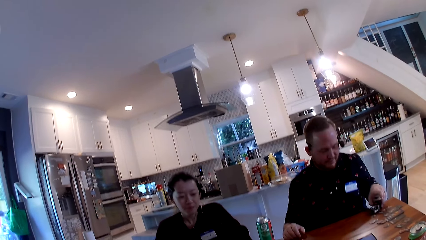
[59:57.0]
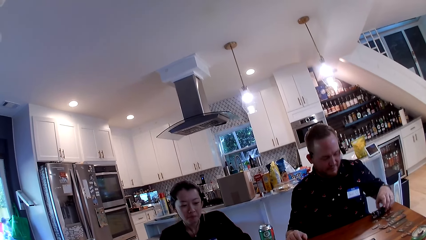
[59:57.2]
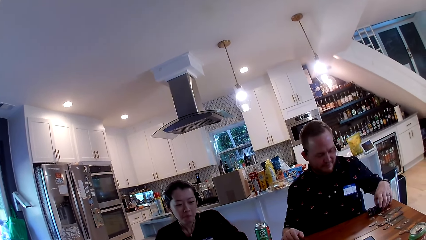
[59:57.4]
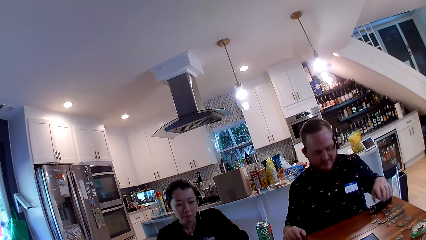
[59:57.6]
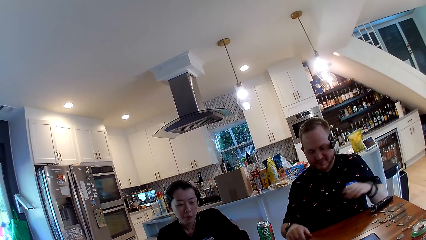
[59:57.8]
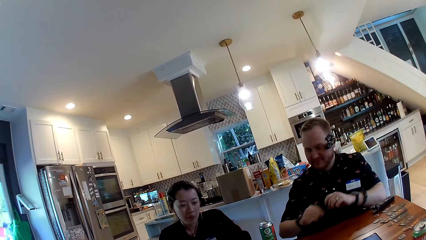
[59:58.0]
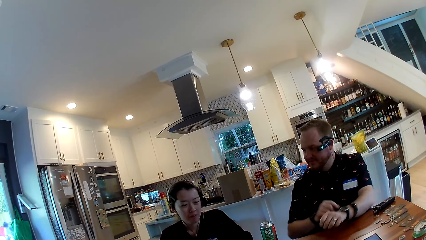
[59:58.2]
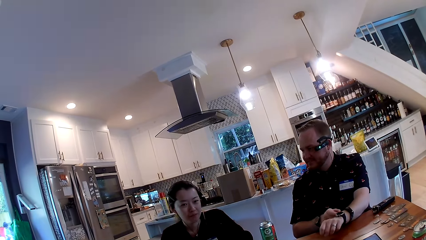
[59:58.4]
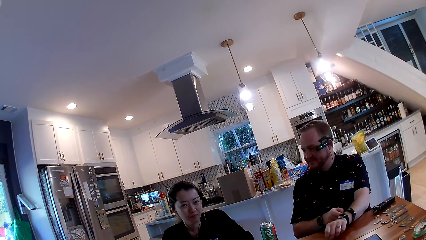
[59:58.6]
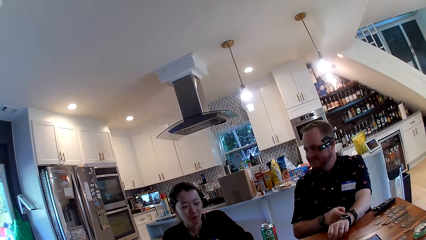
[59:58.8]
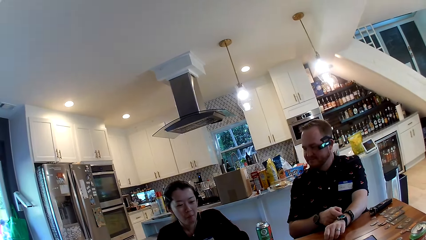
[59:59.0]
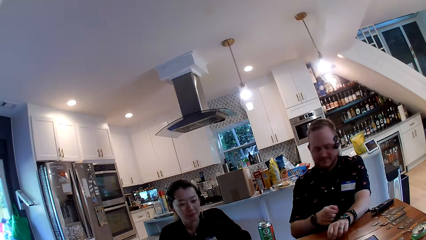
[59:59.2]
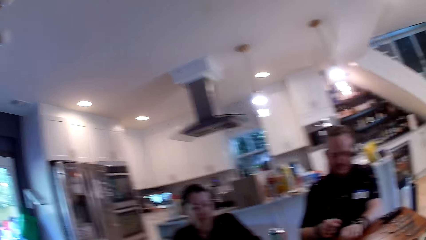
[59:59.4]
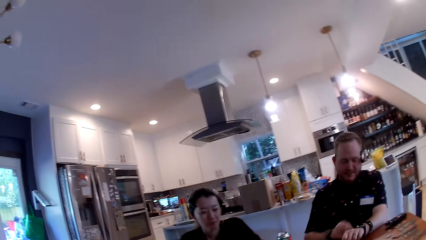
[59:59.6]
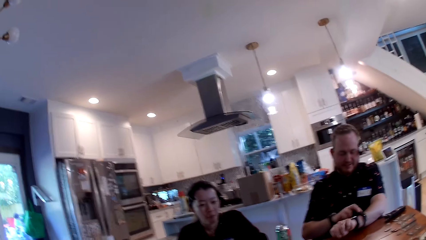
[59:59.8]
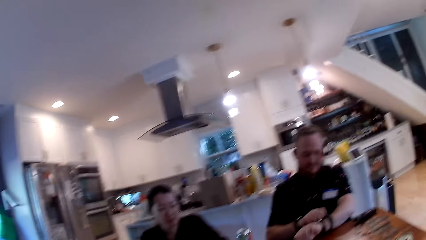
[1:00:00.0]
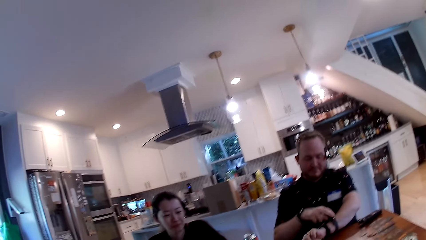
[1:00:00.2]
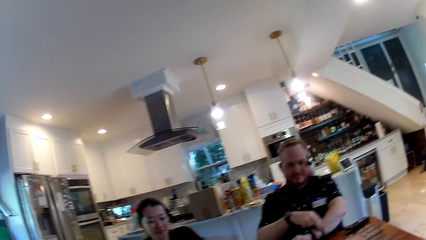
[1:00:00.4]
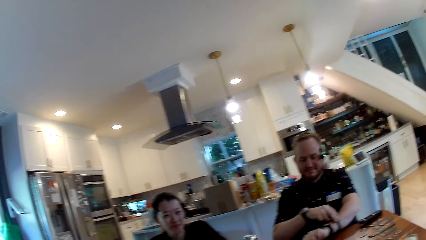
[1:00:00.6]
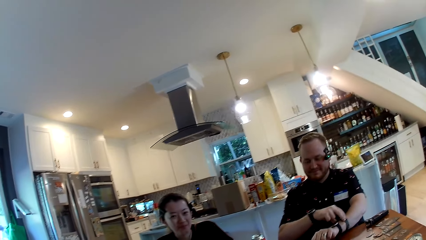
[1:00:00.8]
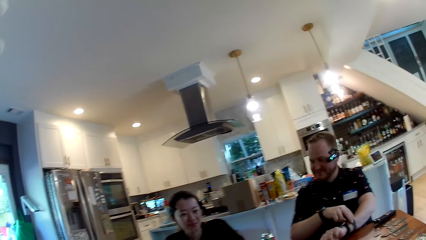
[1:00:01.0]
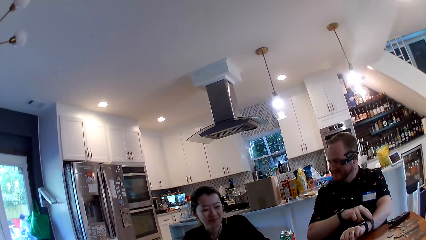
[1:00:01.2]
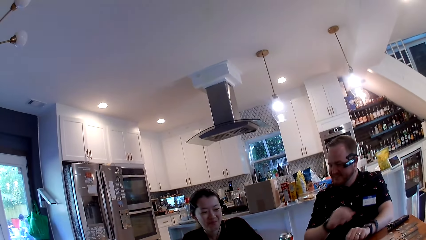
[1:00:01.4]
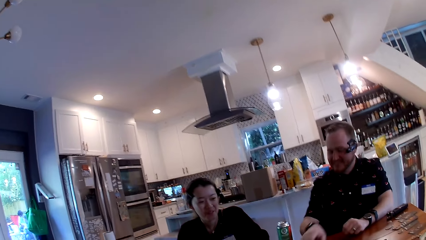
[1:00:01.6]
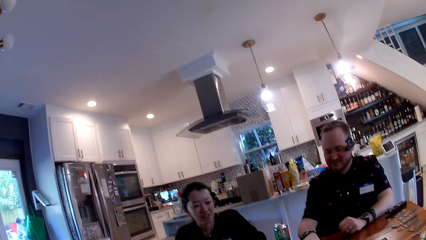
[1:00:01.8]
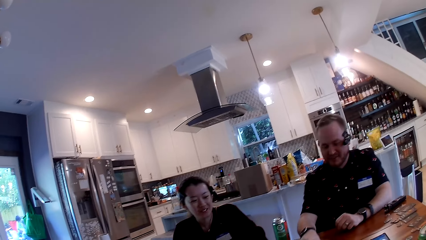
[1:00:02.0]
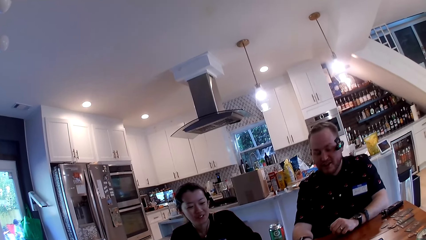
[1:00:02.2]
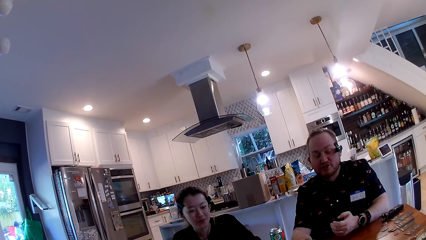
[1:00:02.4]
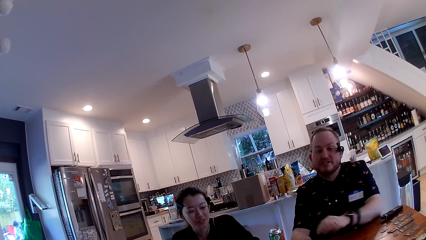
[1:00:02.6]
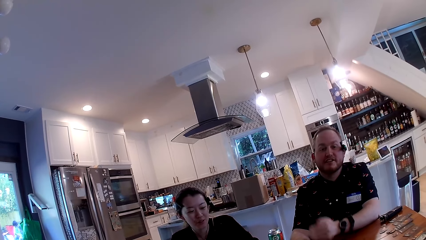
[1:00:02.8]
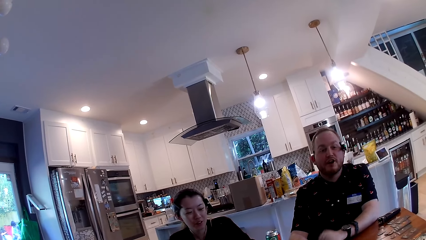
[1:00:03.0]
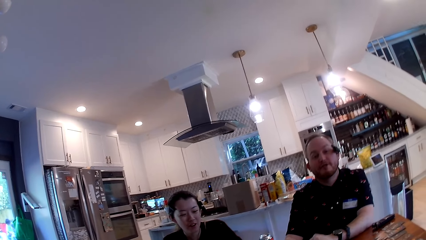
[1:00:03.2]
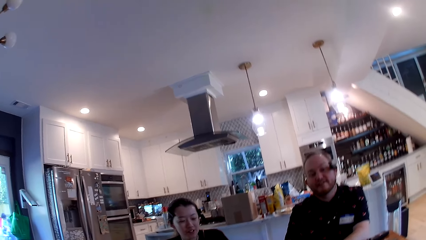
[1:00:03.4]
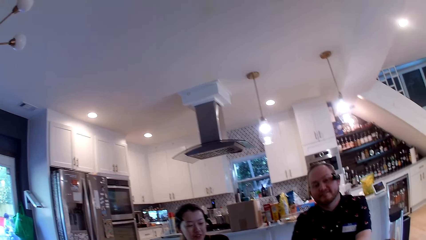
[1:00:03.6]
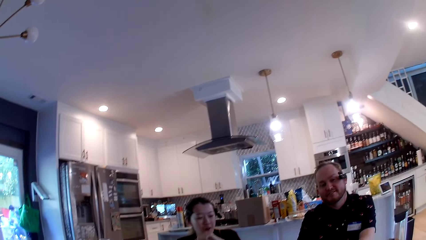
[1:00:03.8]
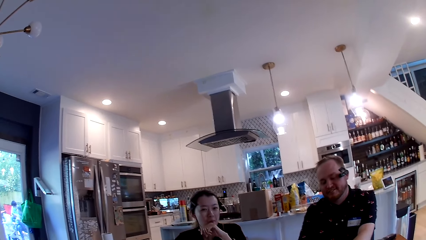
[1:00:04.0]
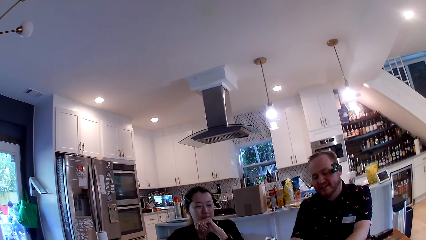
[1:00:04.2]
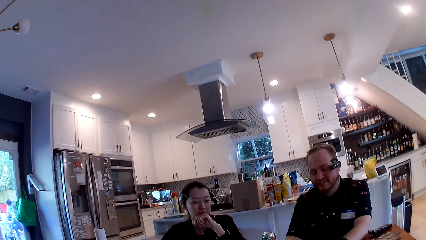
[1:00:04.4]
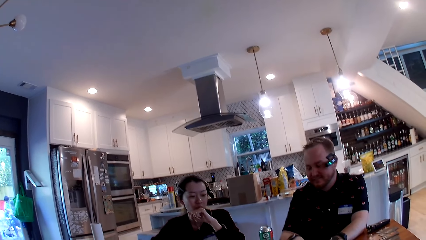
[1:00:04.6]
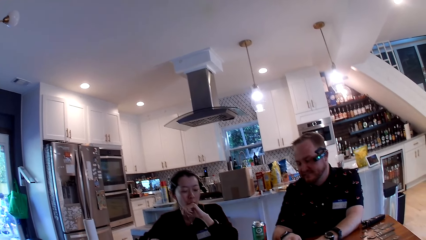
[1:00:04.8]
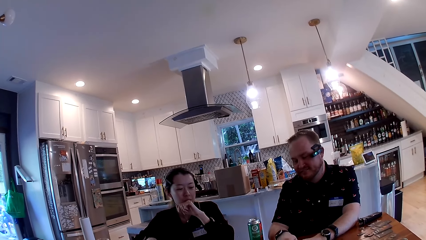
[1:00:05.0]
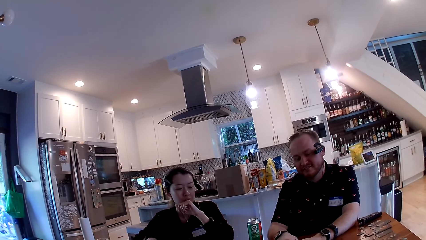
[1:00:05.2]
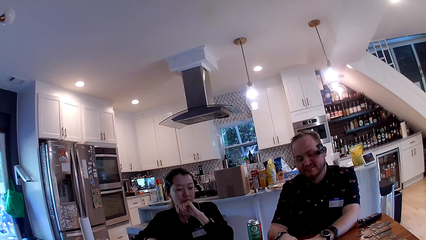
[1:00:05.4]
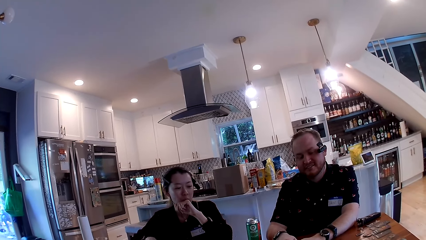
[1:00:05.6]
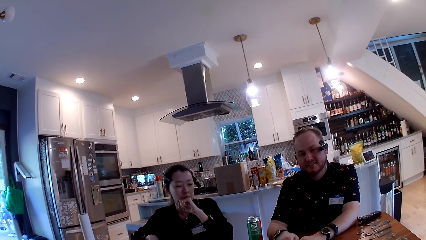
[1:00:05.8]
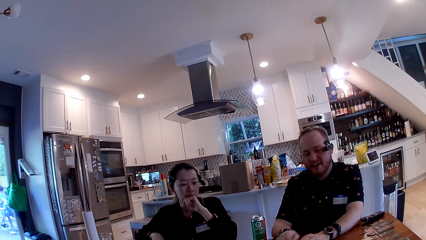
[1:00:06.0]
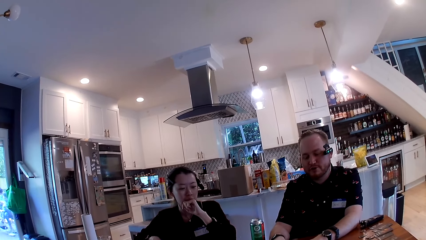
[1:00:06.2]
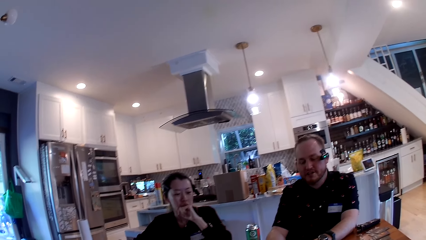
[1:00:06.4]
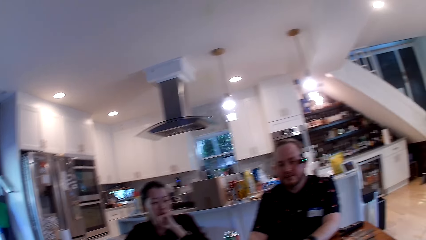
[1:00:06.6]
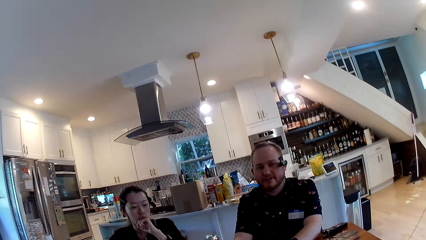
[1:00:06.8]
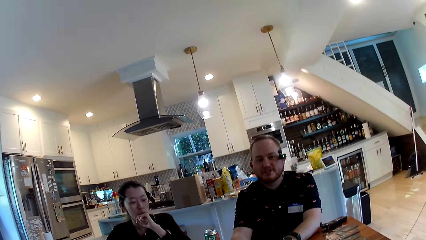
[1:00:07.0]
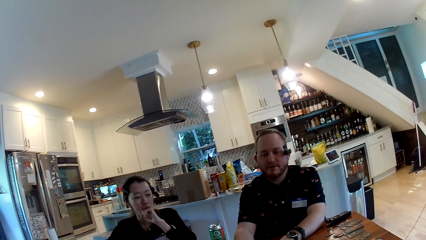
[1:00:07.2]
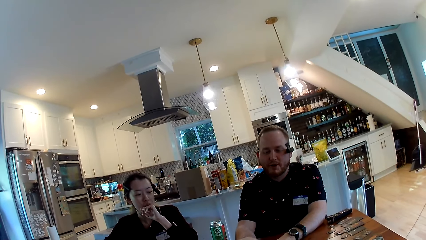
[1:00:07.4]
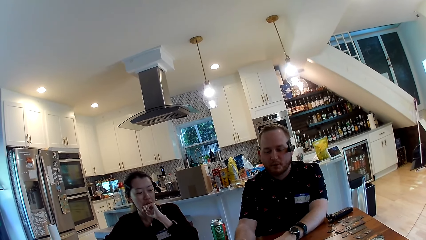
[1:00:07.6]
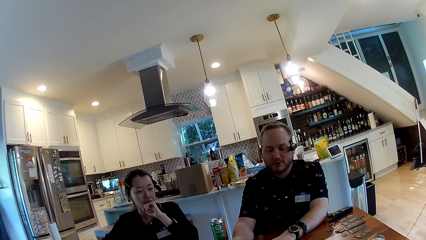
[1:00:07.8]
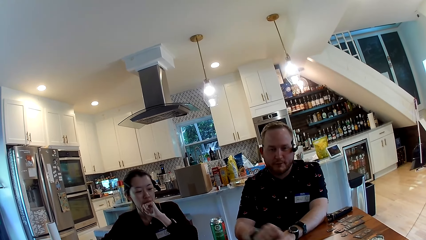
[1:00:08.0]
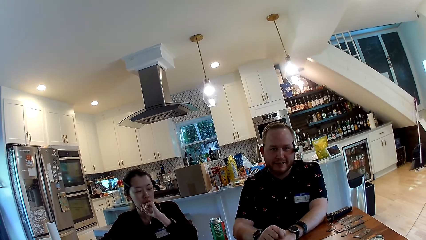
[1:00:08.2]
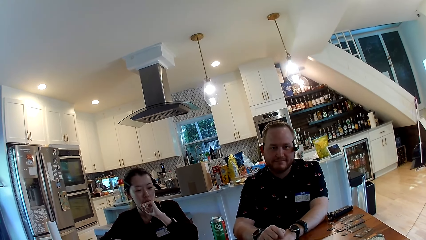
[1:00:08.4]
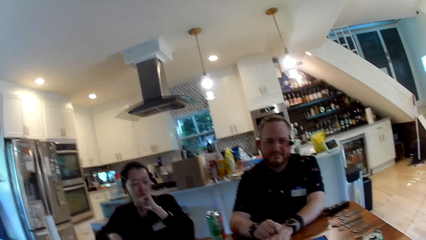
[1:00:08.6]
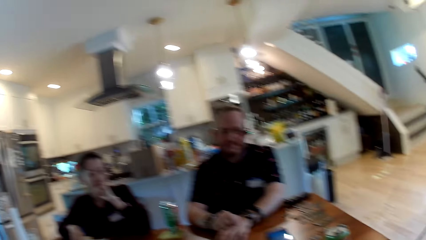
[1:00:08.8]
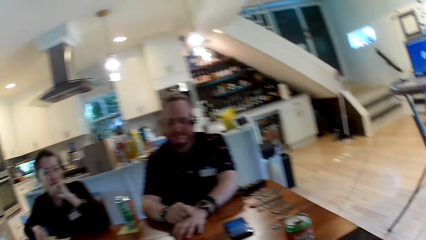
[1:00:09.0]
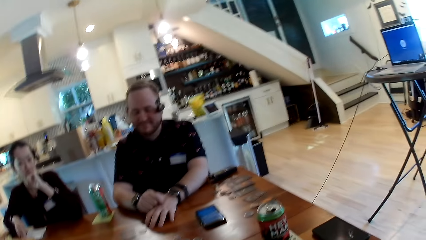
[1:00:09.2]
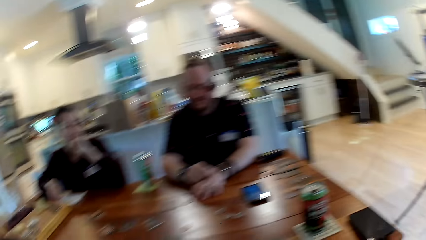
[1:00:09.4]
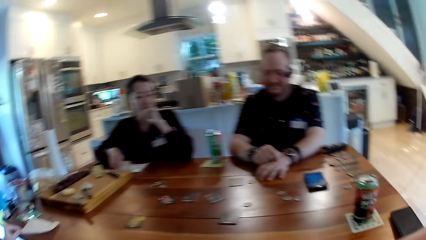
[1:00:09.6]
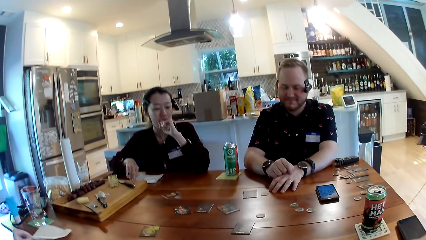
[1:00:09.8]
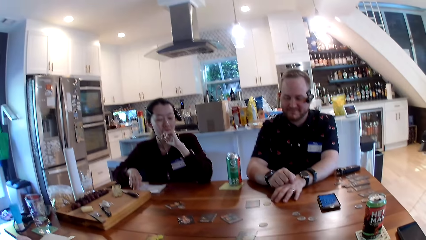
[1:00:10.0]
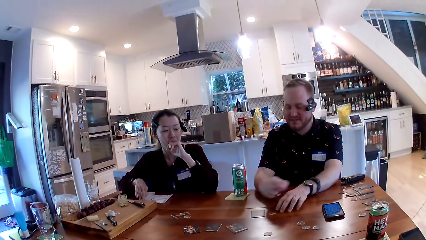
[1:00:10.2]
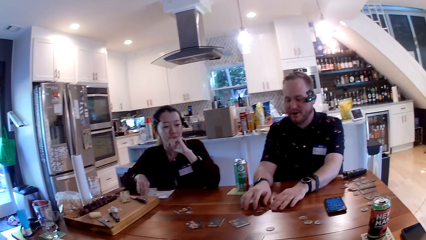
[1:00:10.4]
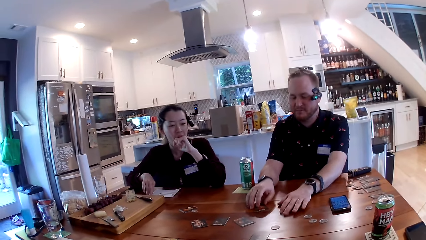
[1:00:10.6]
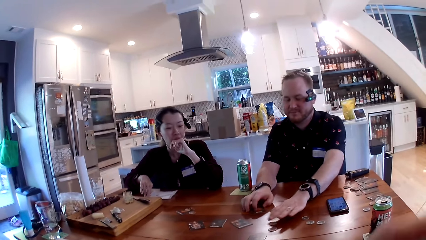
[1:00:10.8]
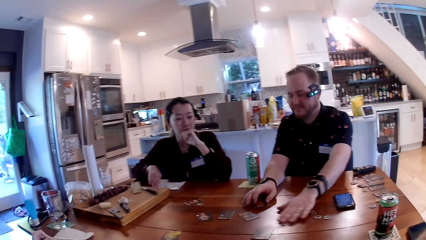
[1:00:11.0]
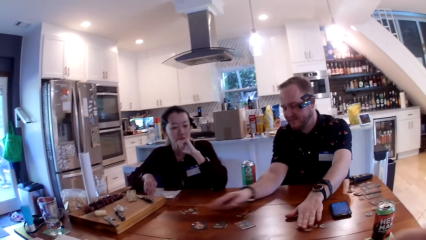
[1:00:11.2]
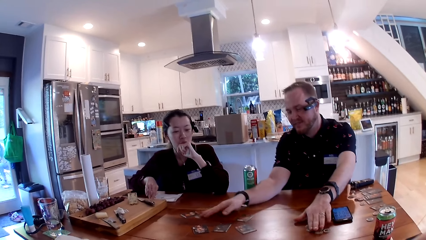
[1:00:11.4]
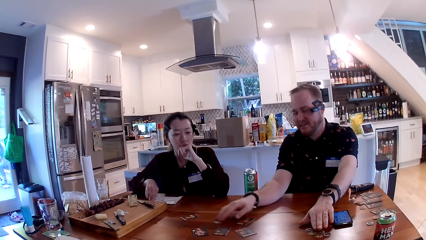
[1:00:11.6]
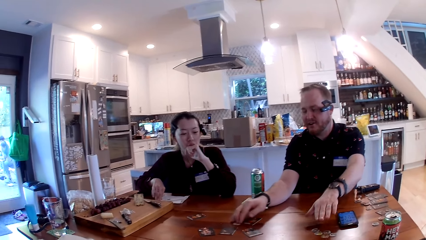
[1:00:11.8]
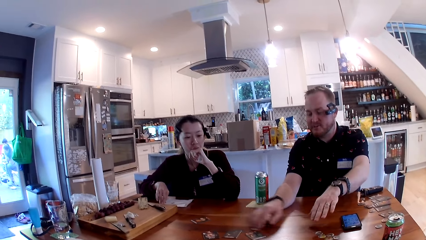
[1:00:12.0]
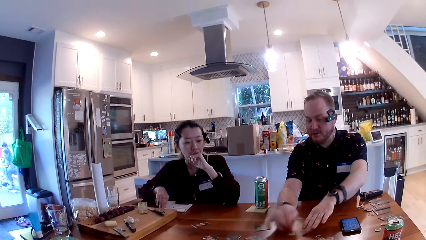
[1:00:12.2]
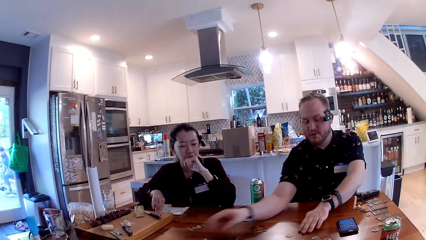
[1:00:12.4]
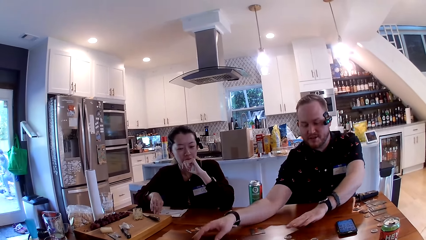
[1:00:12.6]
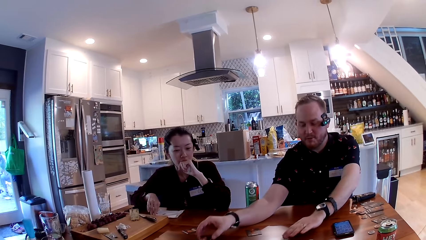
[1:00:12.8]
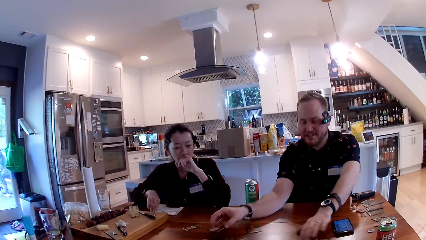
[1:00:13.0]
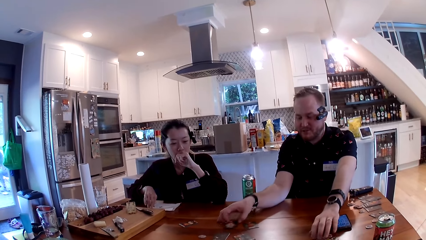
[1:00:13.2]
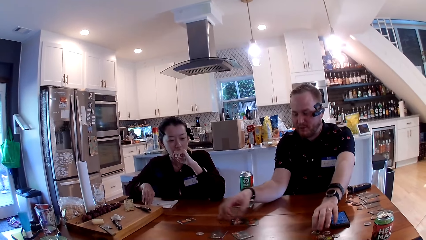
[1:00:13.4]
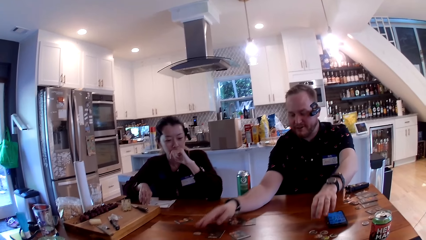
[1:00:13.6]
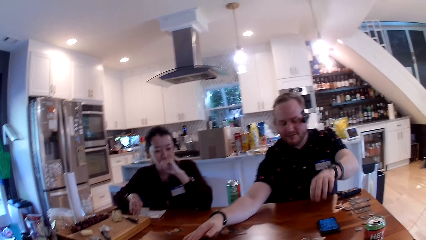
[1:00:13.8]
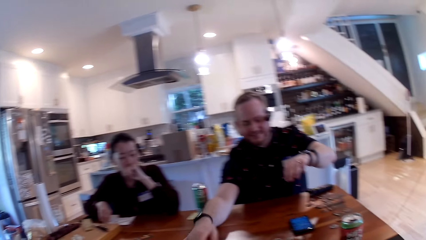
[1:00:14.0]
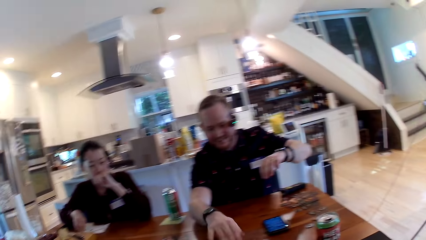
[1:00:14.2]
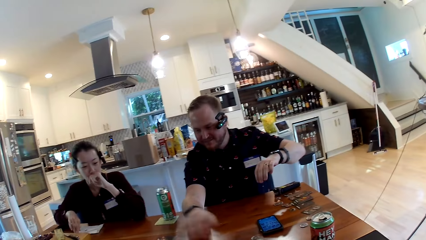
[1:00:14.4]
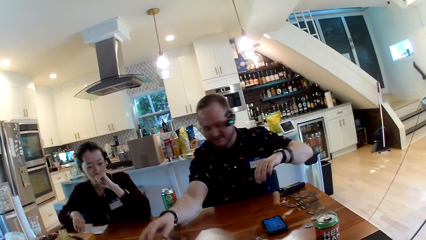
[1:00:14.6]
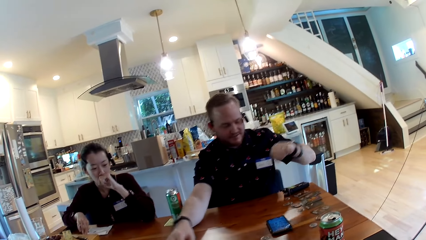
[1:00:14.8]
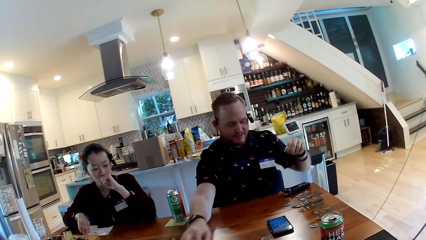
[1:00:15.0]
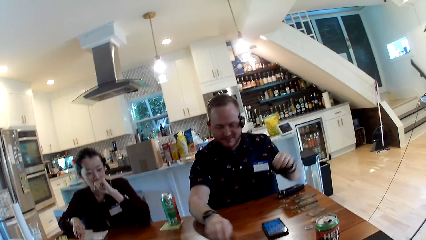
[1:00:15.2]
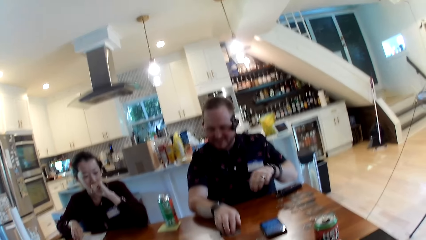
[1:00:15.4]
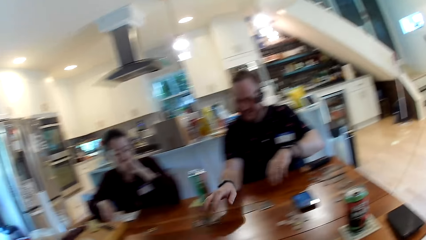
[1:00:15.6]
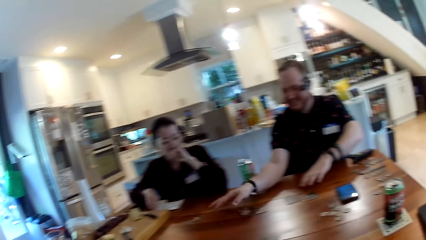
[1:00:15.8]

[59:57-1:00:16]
The man moves a walkie talkie or box on the table with his left hand. The man adjusts the wrist watches in his left hand with his right hand. The man stretches his hand on the table. The camera wearer looks around the table. The man converses with the camera wearer. The man arranges cards together with game pieces on the table with both hands. The man moves his hand on the table. The man moves cards on the table.
